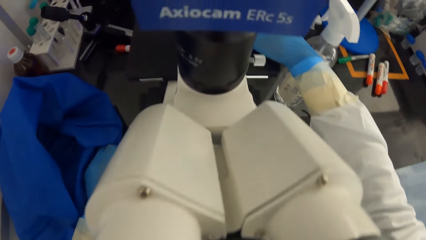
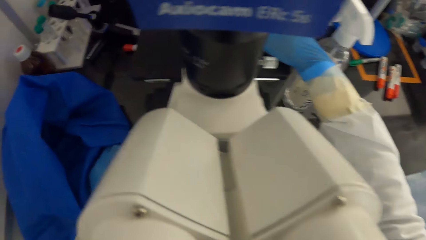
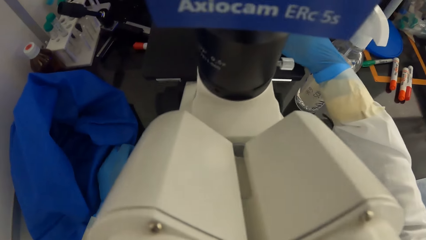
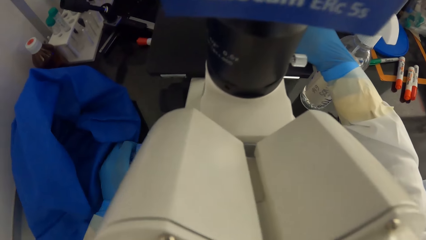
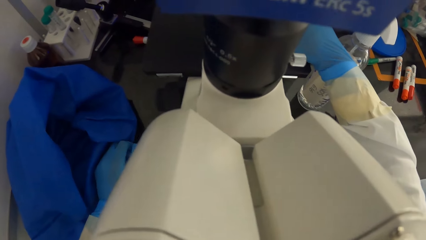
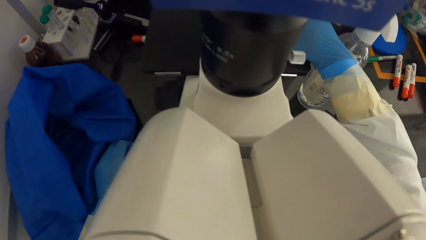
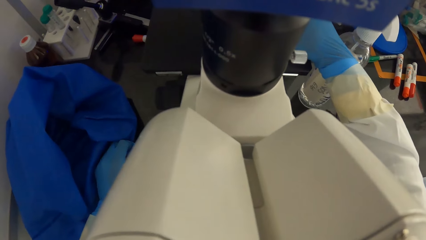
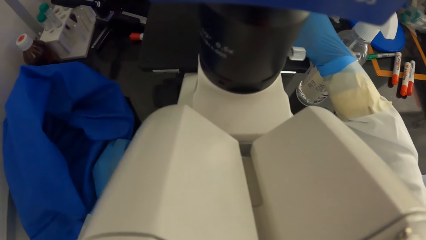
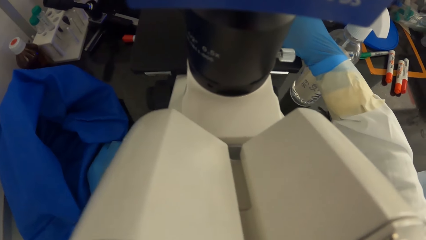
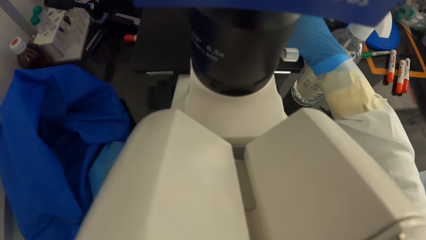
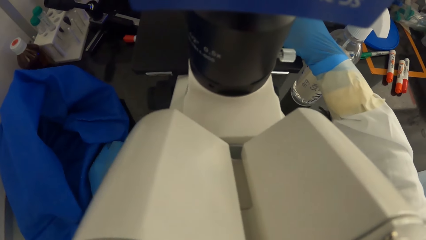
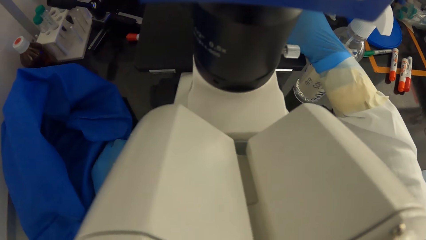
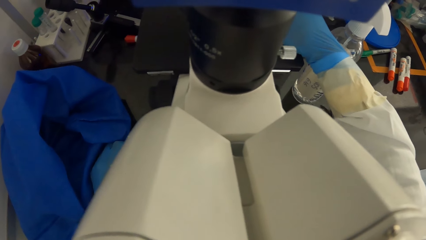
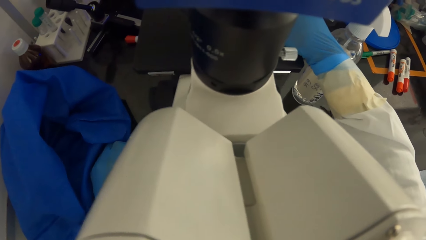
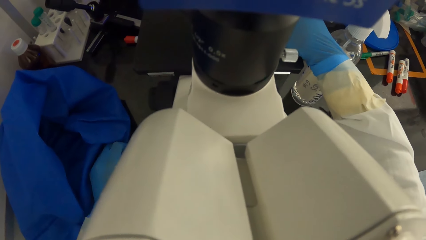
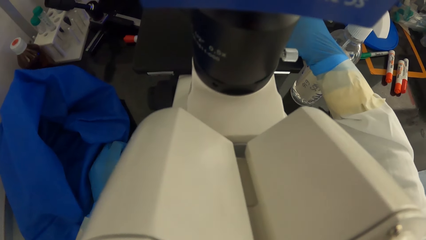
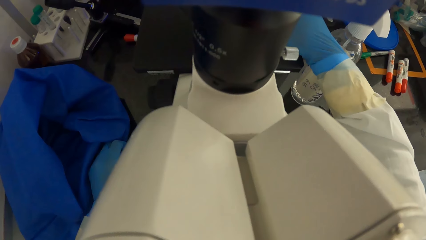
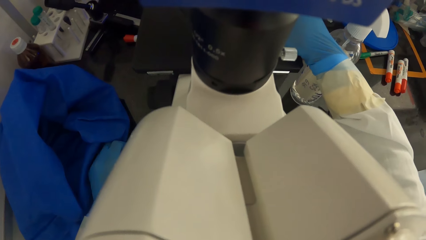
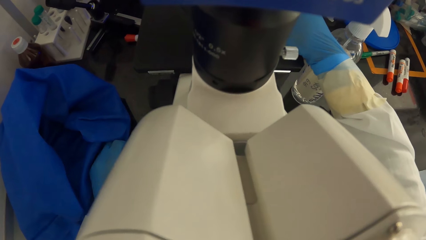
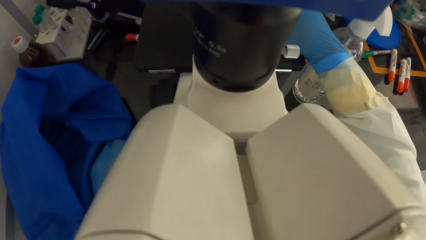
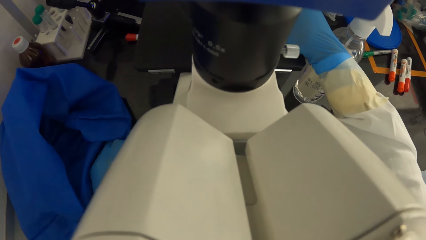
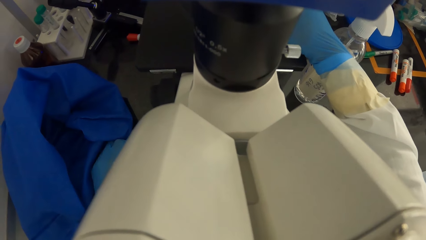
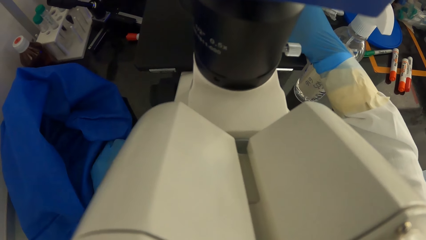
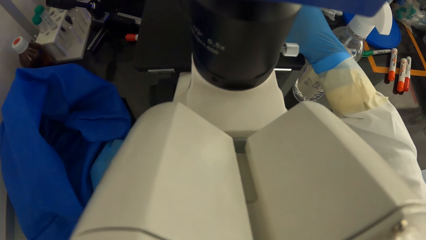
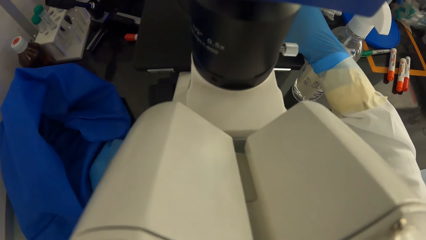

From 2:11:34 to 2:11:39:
The camera wearer looks through the microscope.

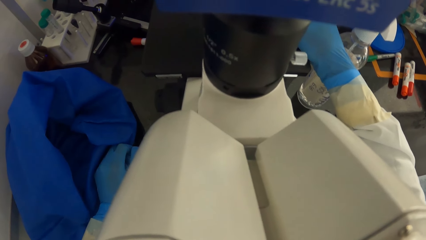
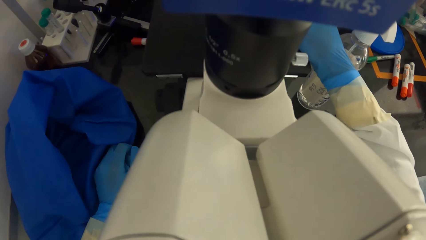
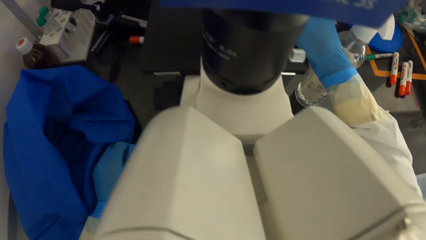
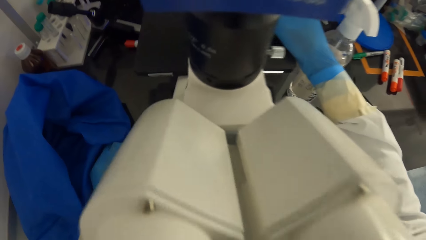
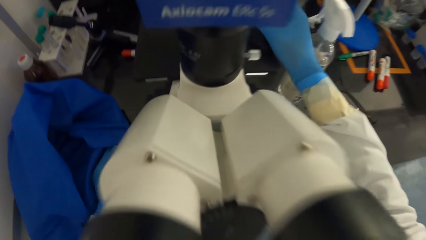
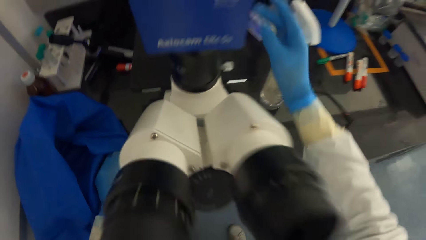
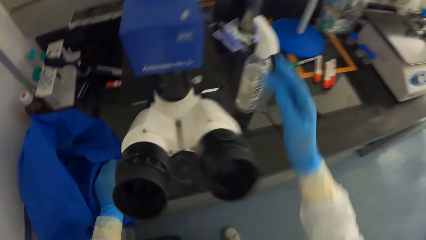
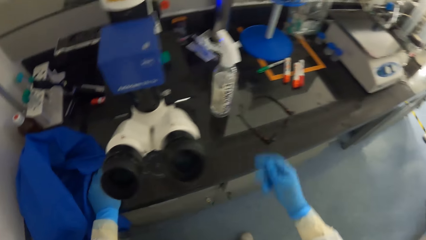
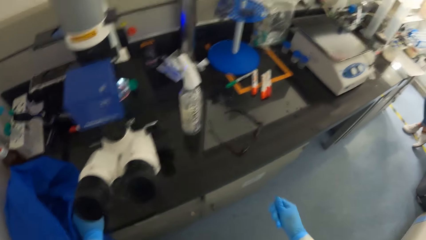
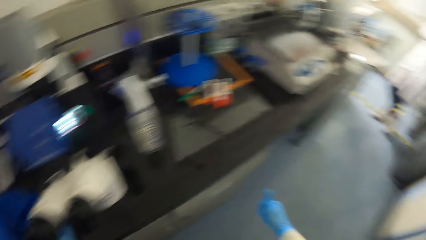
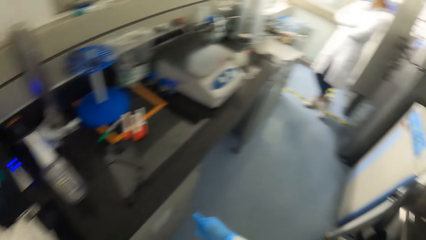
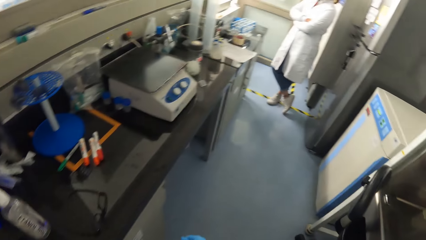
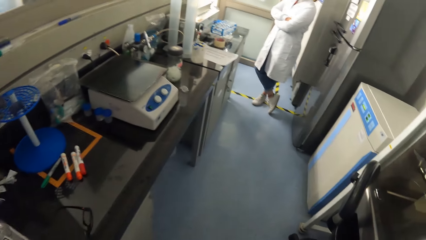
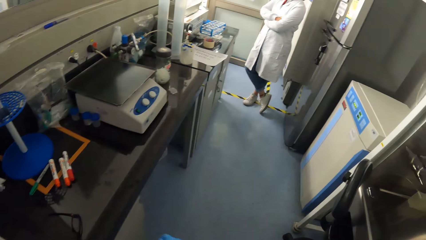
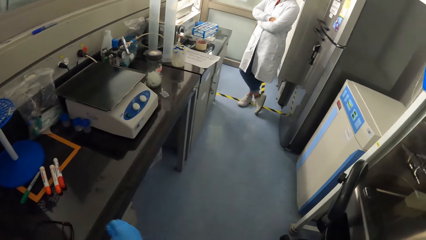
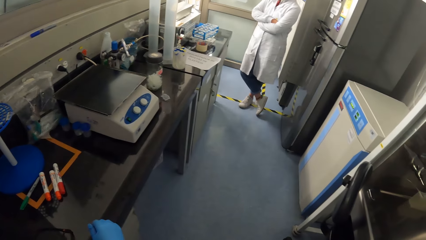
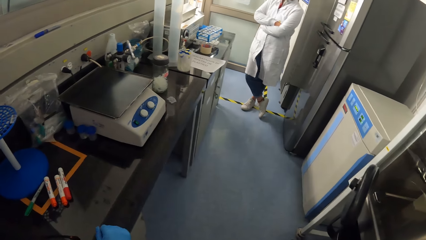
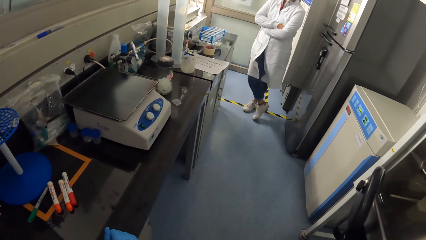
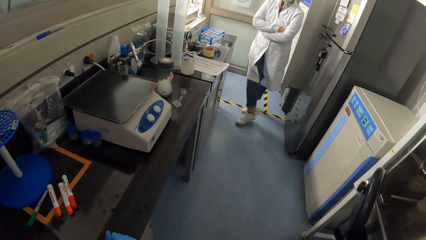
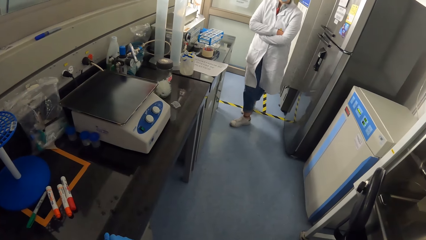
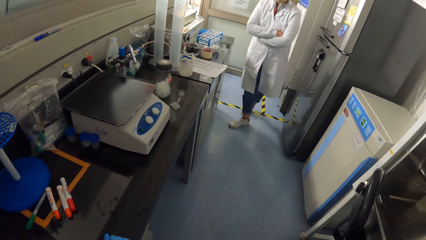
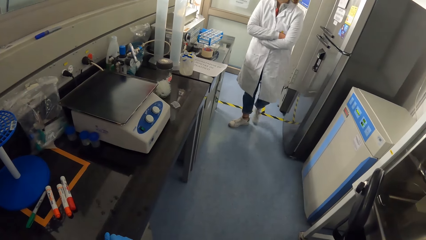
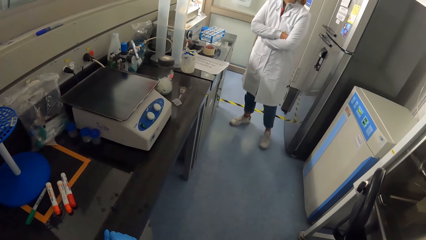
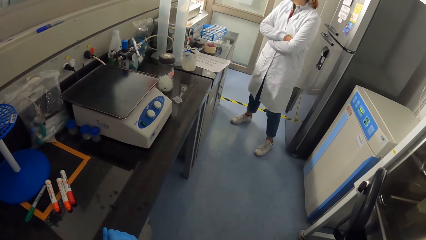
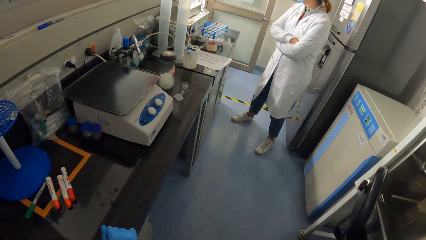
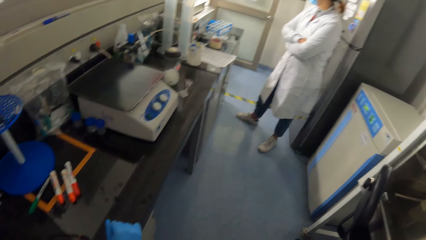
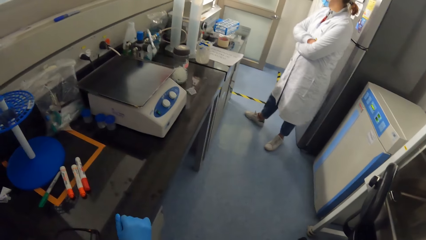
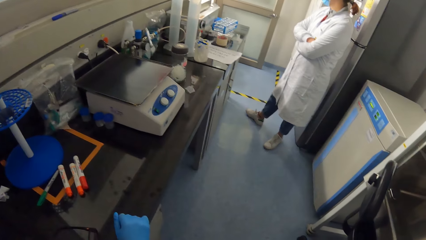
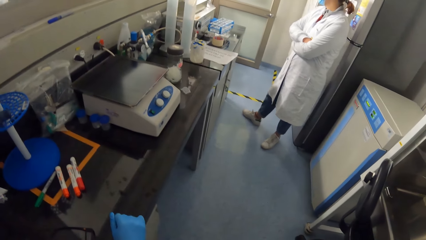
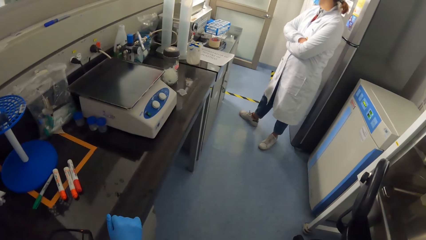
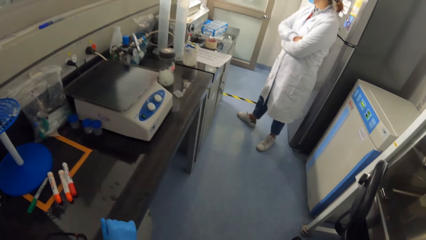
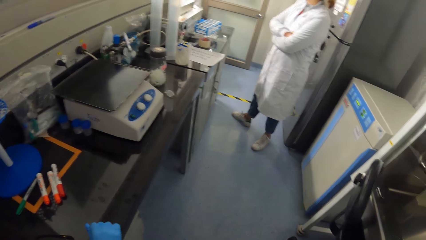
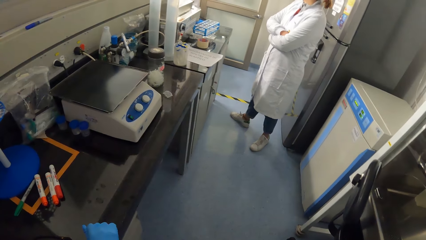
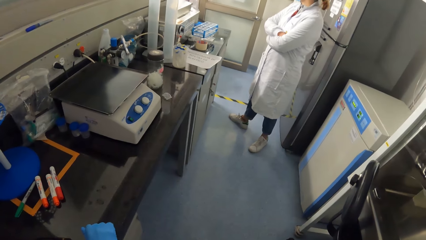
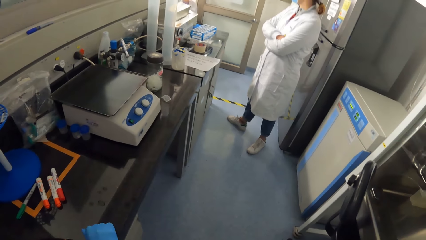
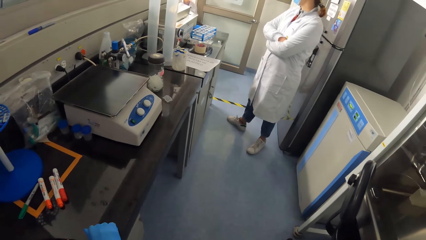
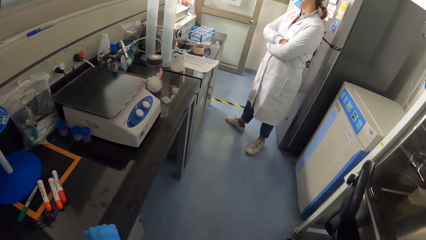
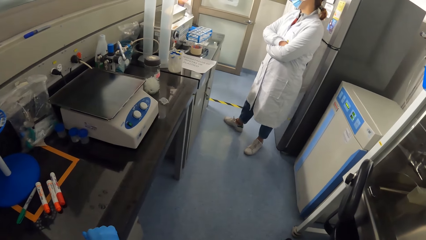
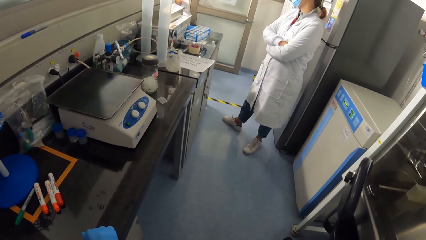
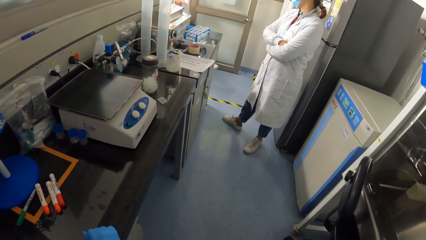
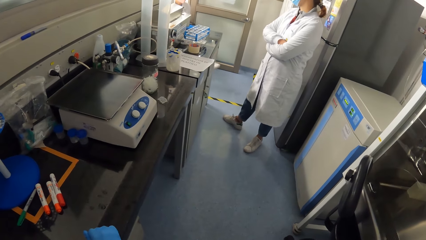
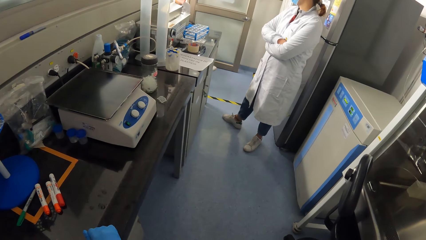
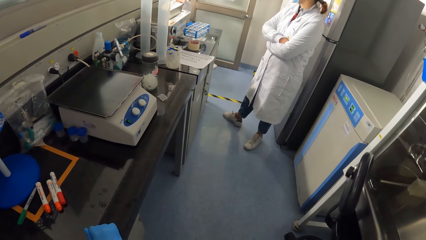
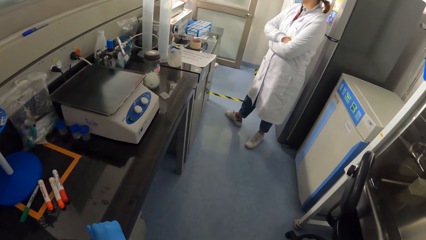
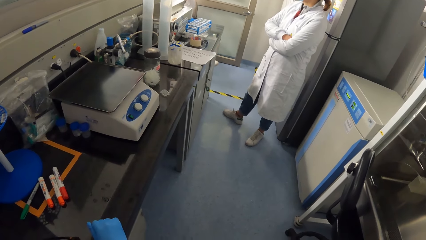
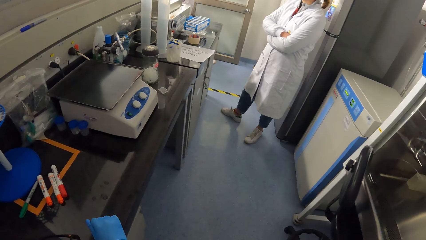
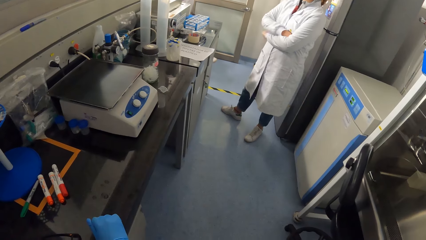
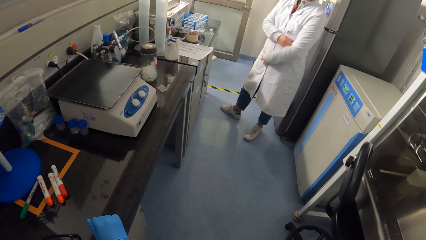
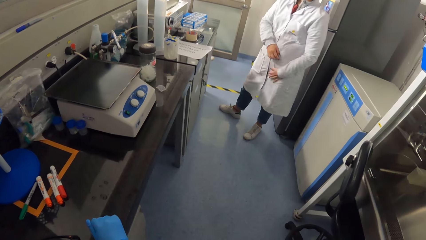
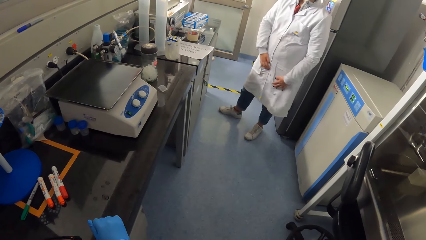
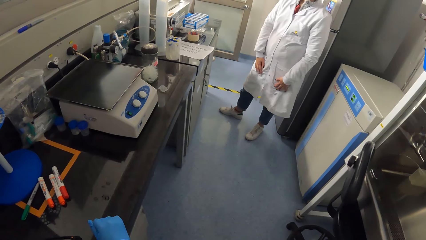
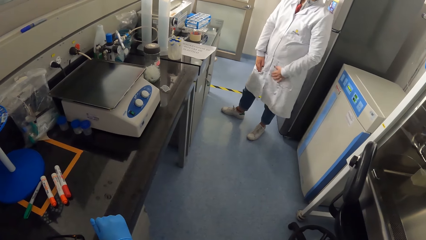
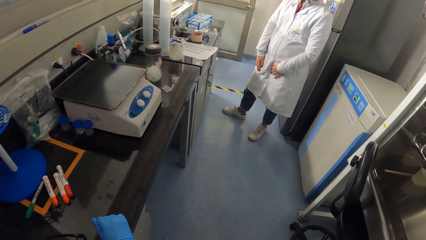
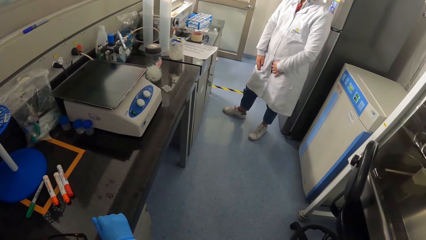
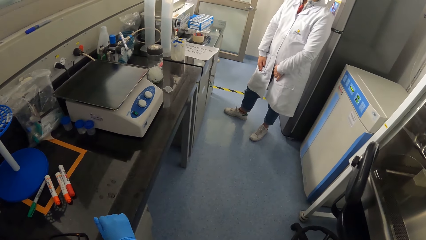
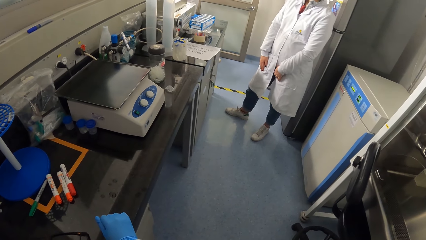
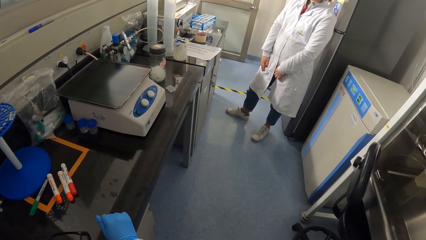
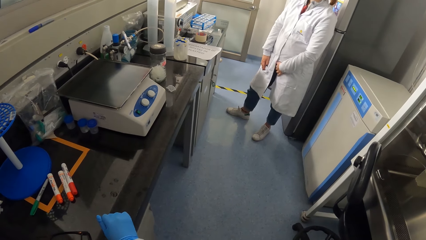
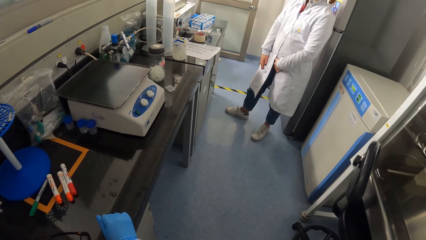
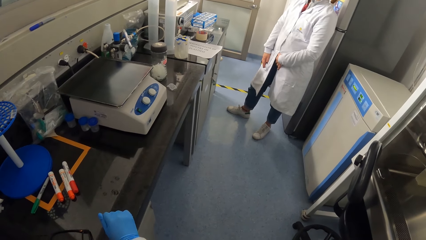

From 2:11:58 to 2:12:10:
The camera wearer turns left. She places her right hand onto the table. She interacts with a woman.
